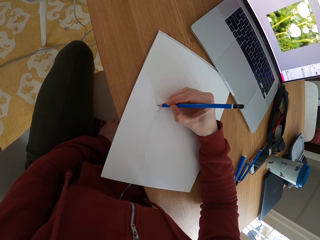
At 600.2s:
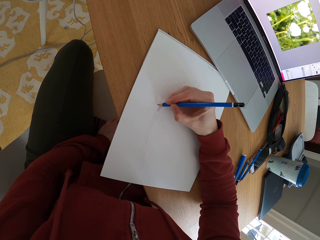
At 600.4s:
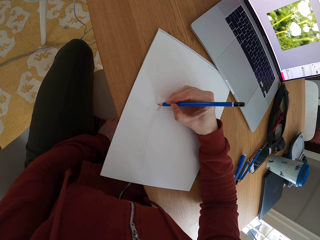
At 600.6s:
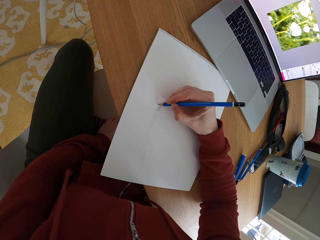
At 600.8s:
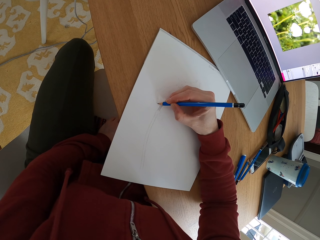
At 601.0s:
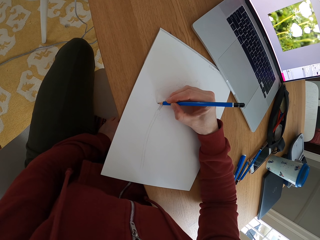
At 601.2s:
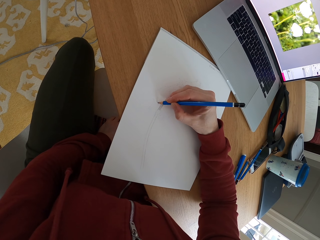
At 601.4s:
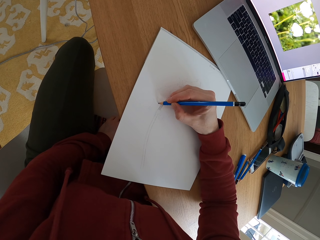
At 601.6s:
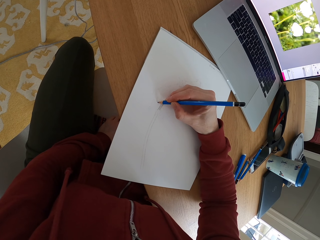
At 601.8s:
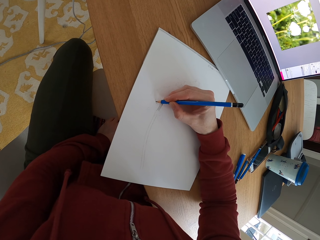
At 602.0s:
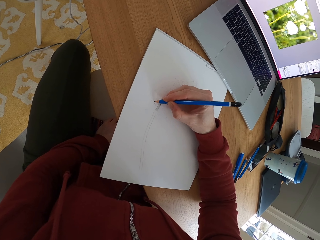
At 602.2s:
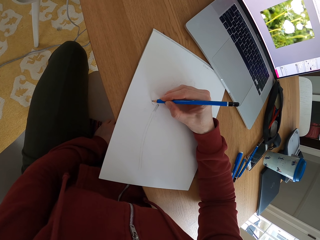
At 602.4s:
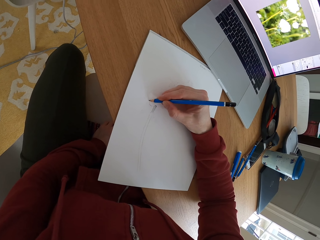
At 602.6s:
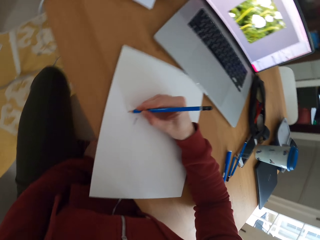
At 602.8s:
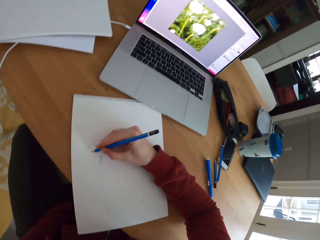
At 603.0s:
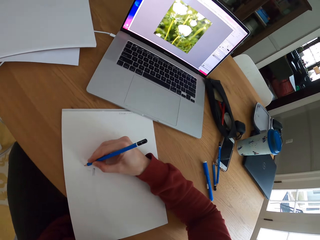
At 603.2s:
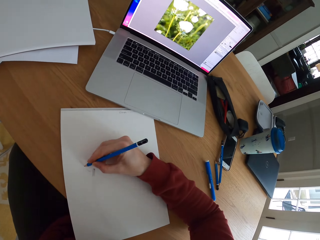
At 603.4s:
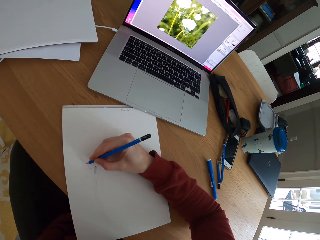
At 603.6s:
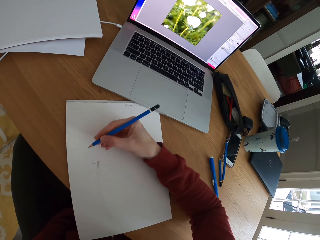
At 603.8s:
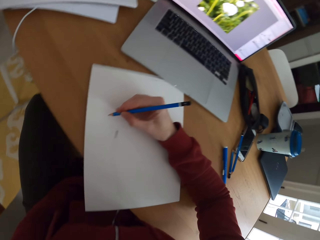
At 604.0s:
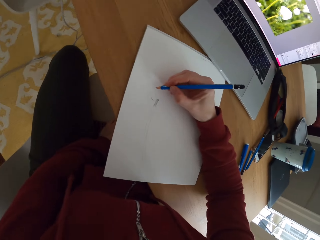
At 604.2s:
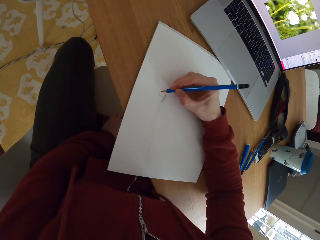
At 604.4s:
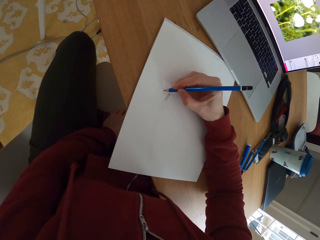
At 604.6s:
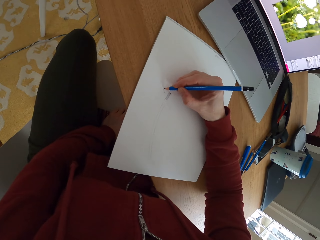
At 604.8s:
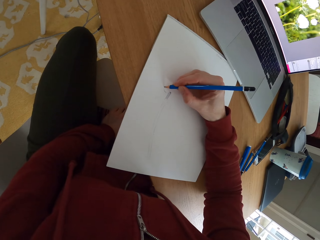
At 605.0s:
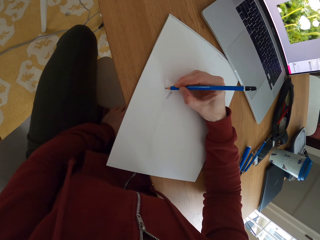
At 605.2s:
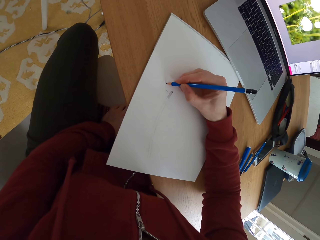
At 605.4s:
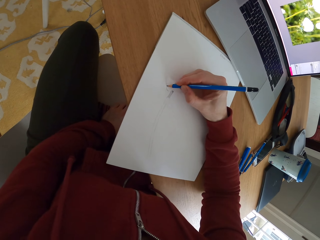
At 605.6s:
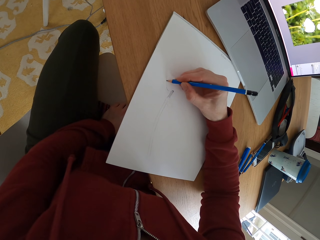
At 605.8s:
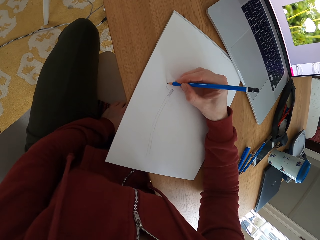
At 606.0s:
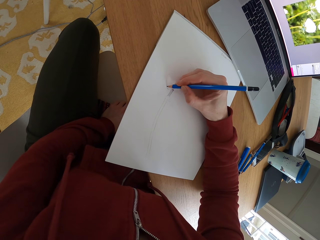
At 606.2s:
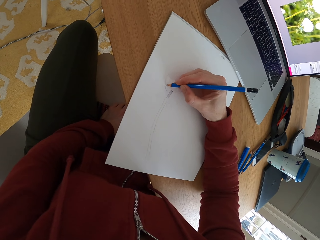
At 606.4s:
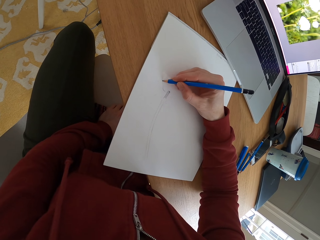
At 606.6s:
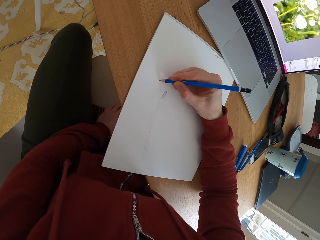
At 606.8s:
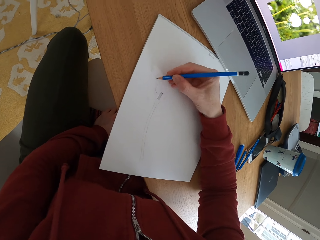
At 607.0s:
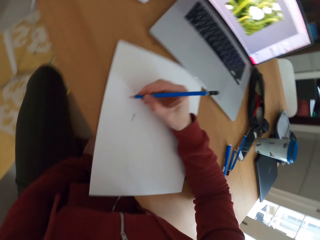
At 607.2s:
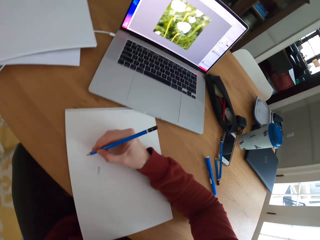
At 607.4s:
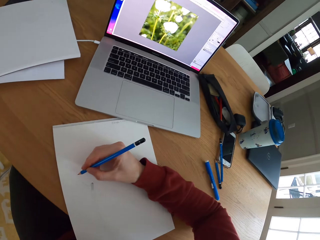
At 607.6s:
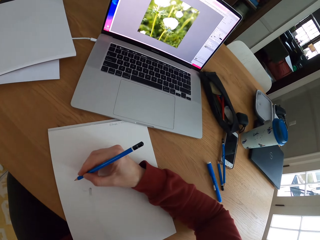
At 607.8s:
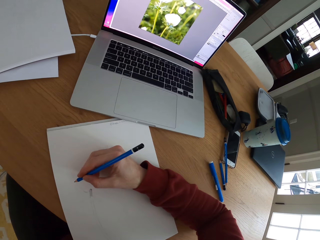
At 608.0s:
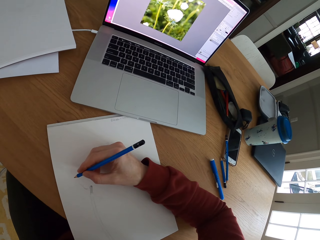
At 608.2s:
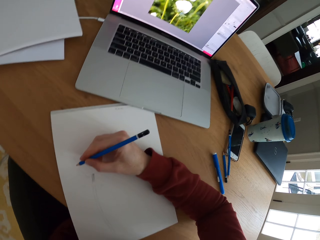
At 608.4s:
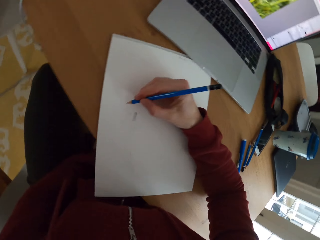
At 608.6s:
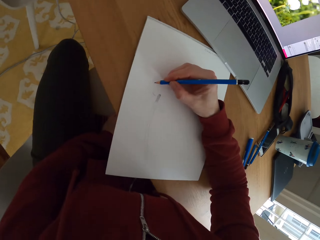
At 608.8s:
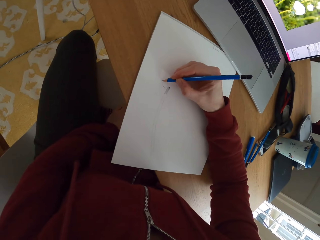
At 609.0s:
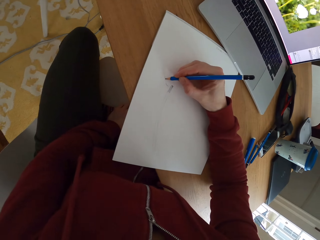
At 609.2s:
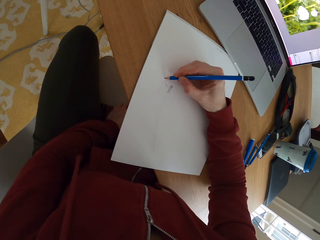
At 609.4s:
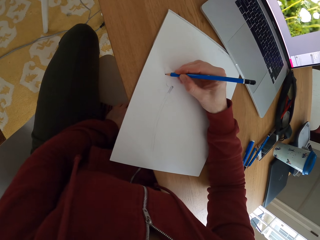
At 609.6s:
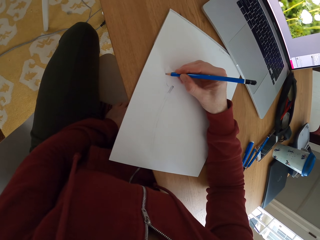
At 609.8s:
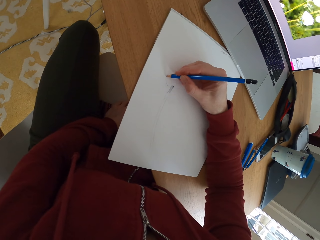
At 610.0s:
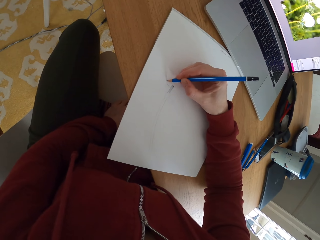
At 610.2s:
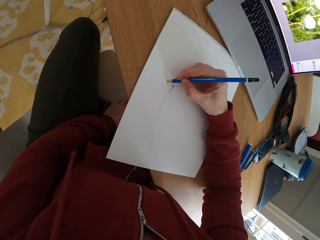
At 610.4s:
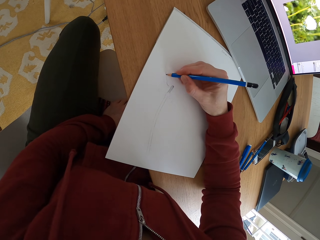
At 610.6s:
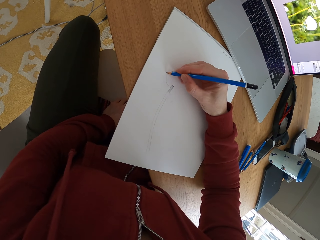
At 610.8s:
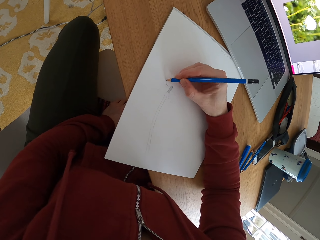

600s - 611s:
The camera wearer stares at the laptop. They draw a sketch. They stare at the laptop. They draw a sketch.

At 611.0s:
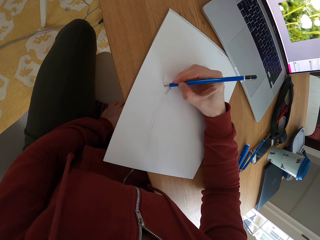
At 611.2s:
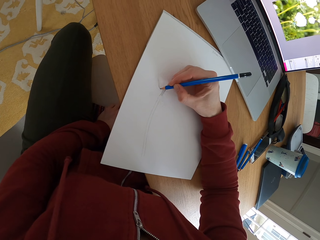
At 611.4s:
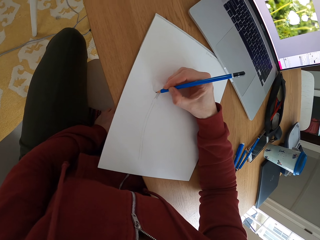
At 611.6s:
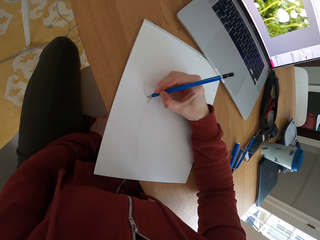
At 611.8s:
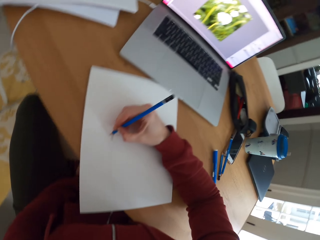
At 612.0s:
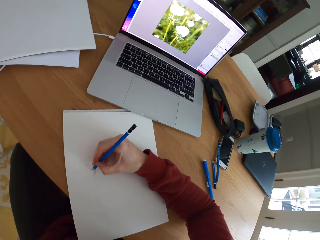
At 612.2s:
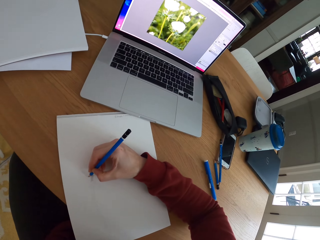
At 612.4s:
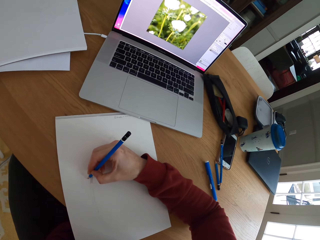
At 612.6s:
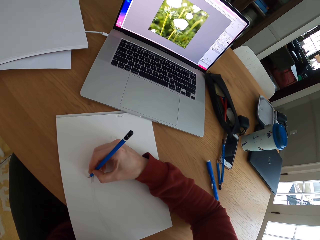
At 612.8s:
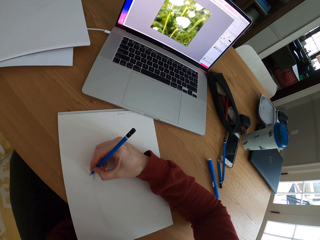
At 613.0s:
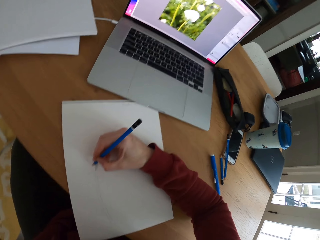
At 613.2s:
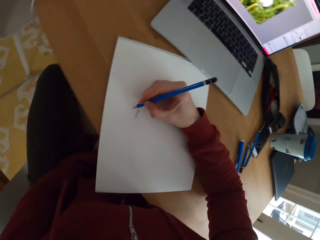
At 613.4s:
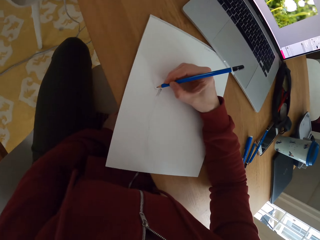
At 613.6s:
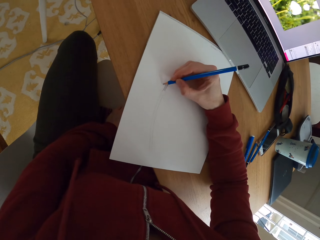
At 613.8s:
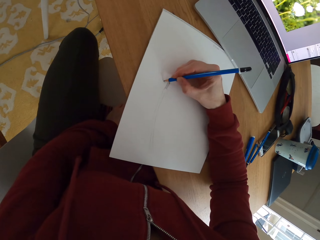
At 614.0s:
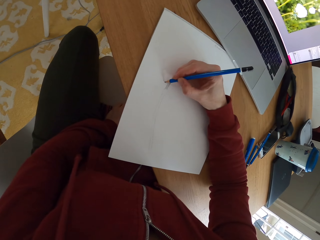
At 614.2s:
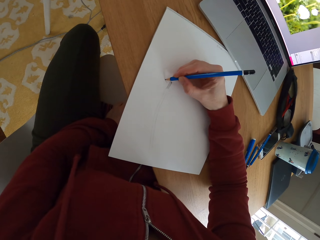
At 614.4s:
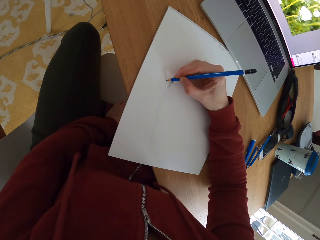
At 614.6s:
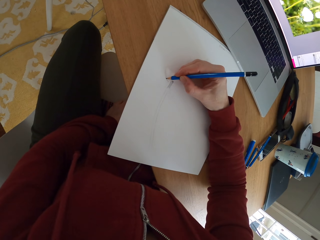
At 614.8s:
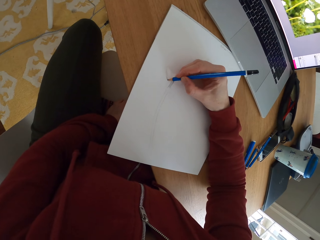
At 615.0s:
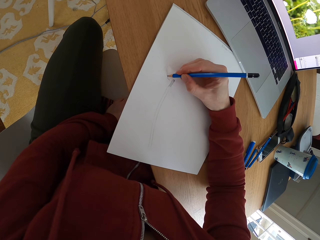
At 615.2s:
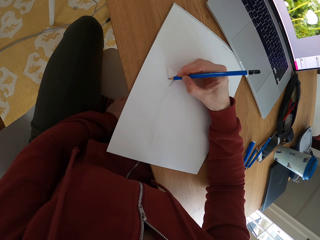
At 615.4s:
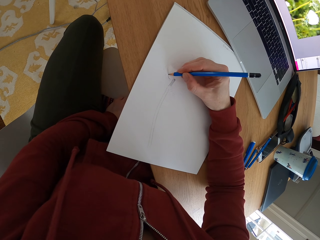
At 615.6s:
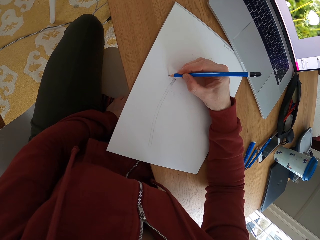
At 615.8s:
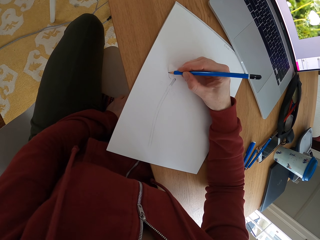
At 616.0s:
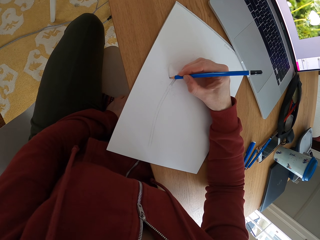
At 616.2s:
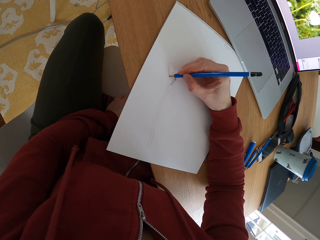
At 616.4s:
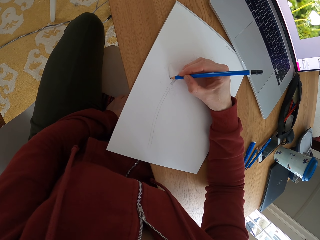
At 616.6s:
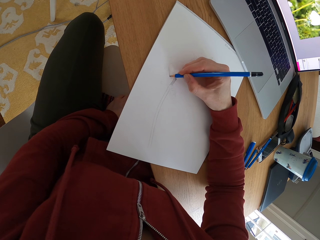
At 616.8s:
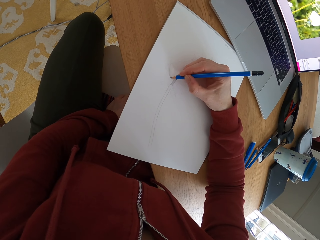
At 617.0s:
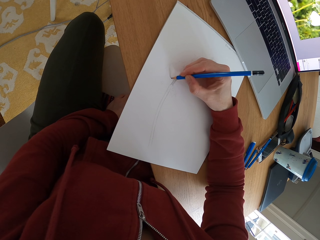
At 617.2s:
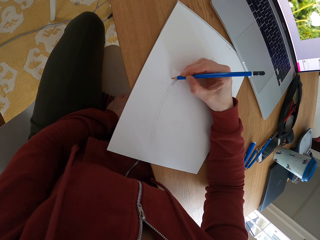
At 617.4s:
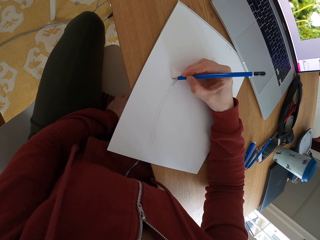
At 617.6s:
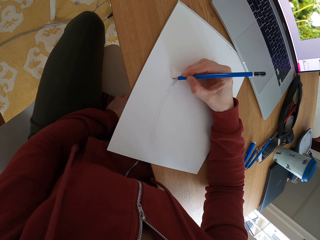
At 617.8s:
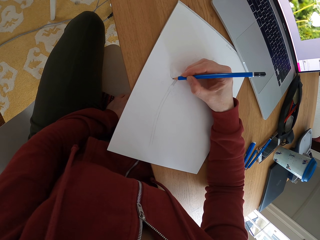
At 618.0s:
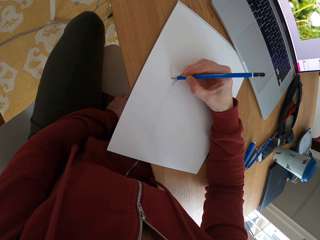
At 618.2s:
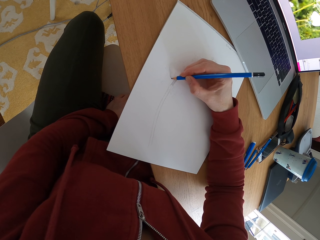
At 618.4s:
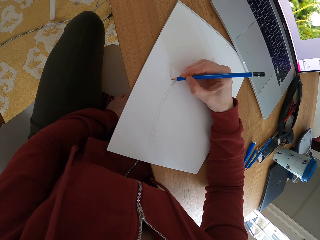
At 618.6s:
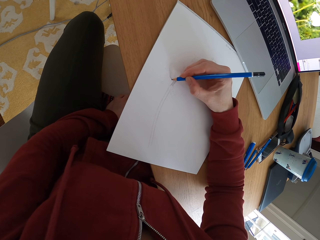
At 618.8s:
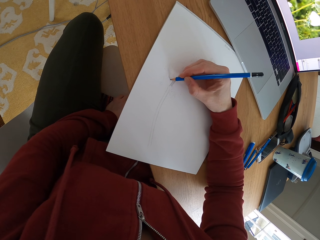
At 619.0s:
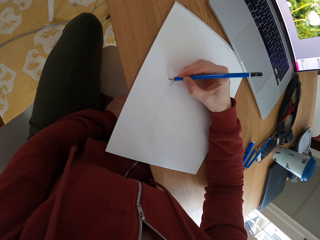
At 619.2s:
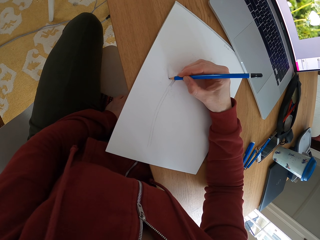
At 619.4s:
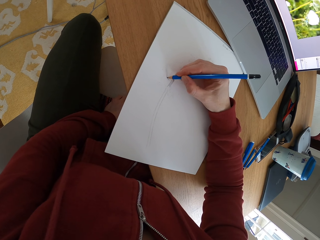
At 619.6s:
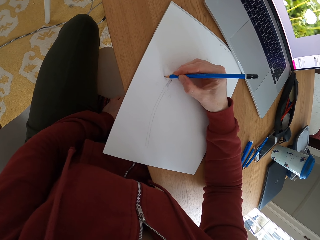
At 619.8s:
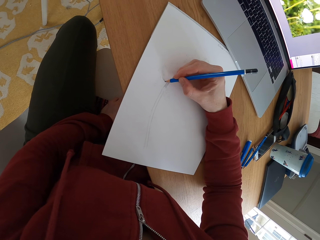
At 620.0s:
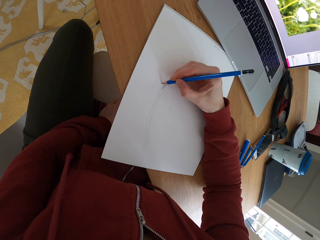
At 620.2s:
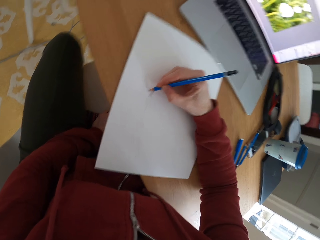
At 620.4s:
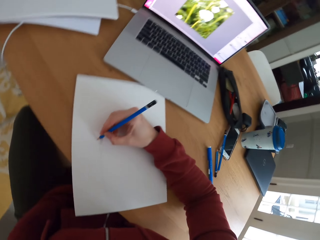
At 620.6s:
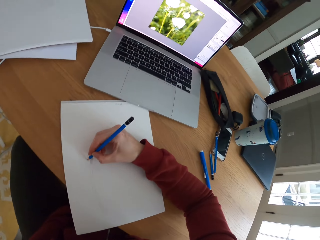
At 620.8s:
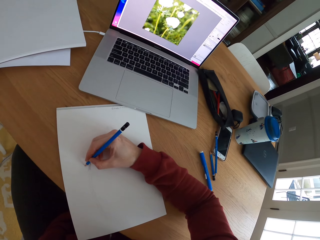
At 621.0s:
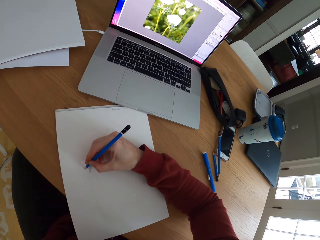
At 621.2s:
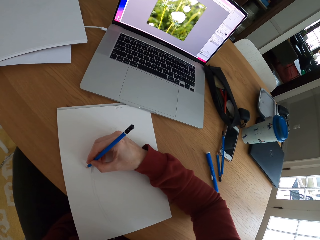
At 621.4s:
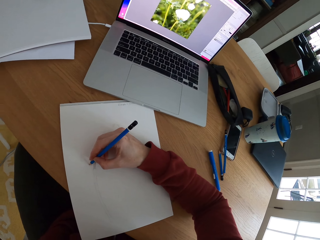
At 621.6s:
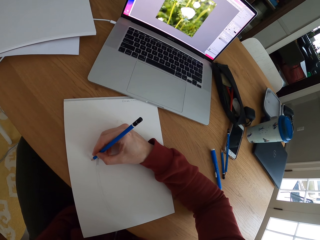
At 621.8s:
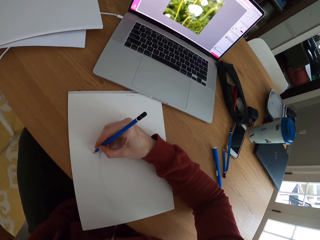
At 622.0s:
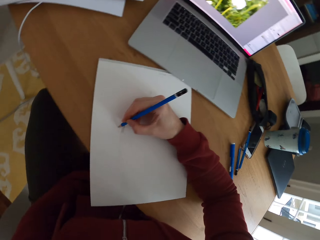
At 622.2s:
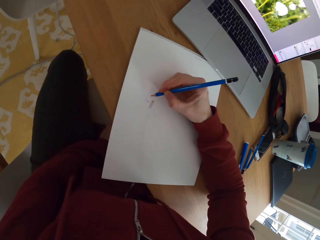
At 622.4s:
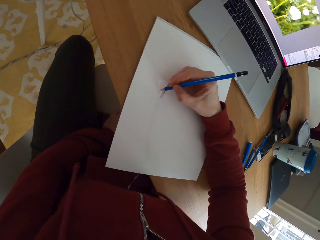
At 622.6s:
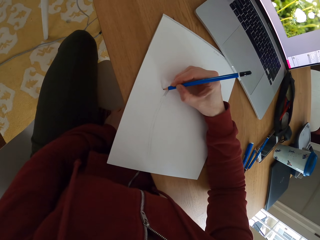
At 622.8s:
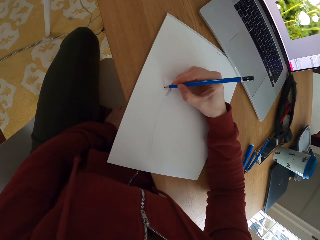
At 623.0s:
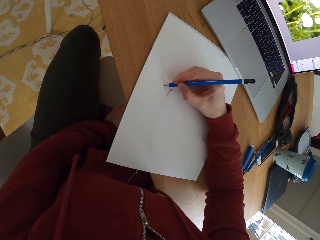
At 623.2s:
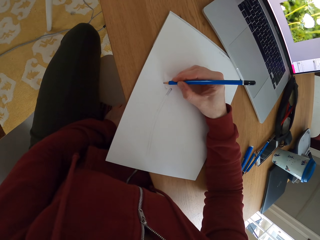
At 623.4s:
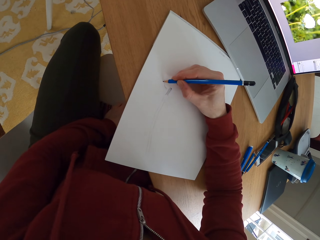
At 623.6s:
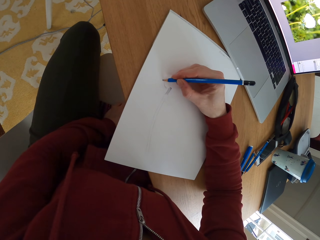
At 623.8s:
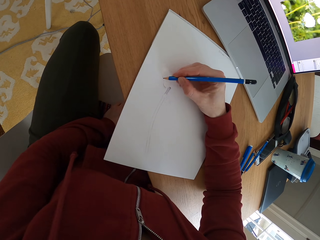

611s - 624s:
The camera wearer stares at the laptop. They draw a sketch. They stare at the laptop.
